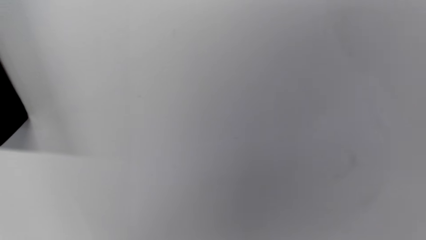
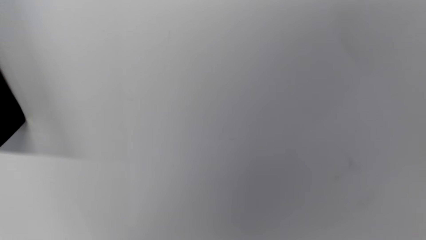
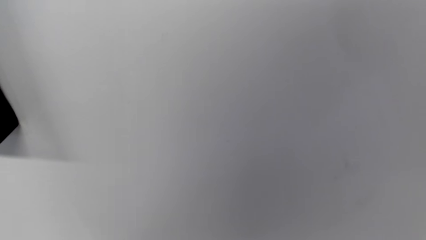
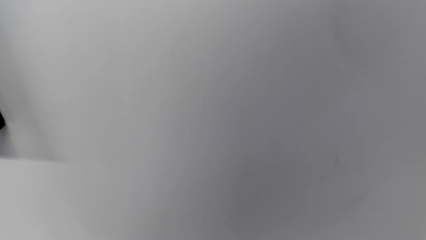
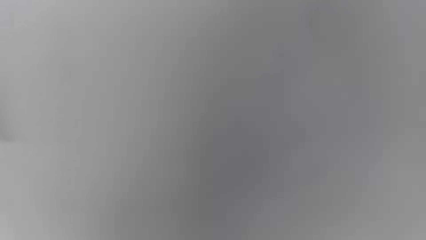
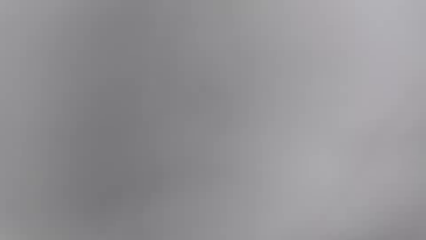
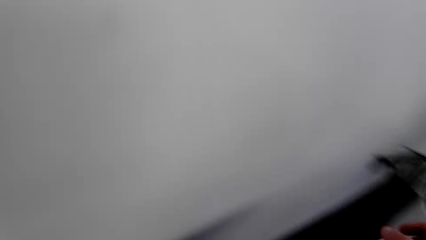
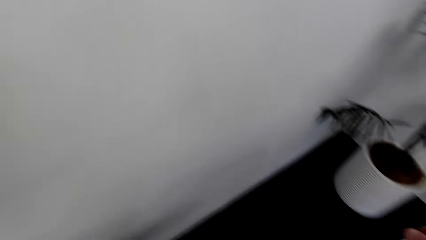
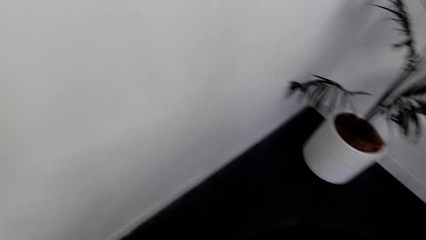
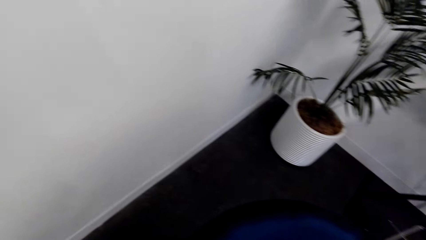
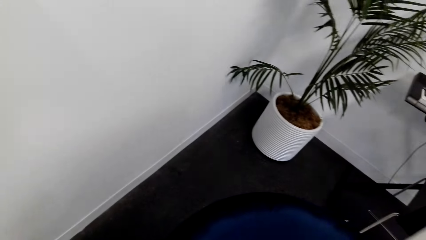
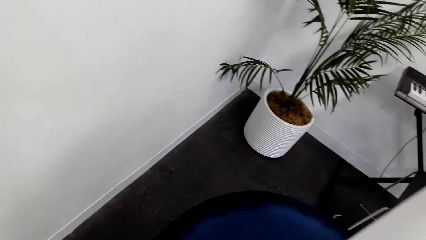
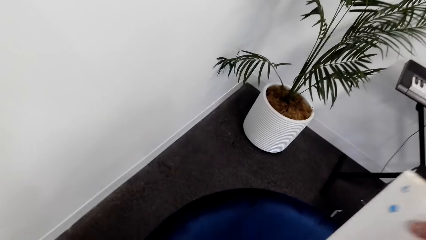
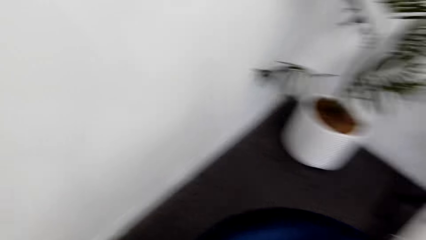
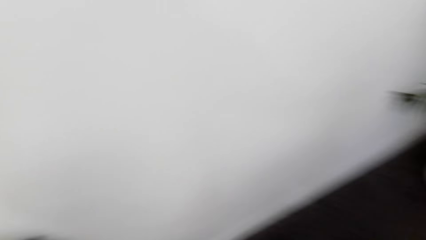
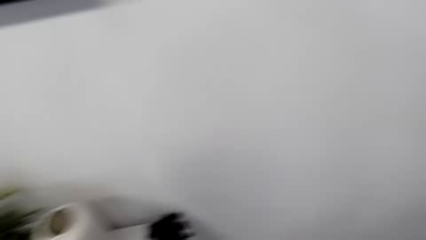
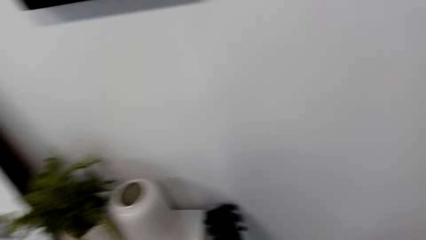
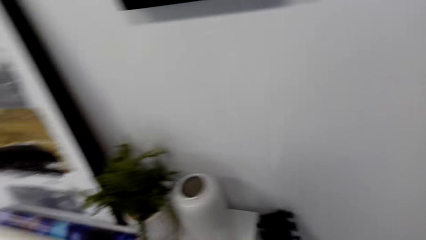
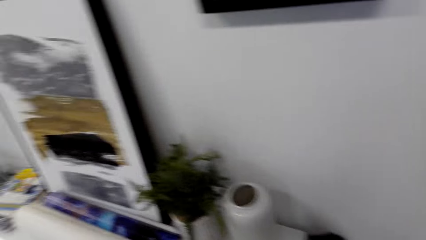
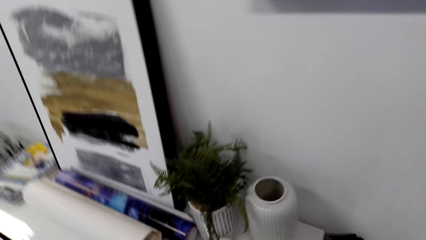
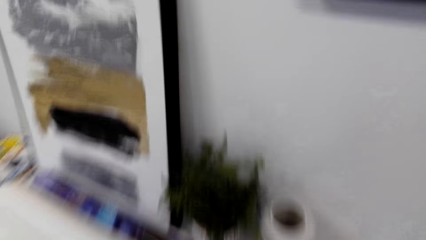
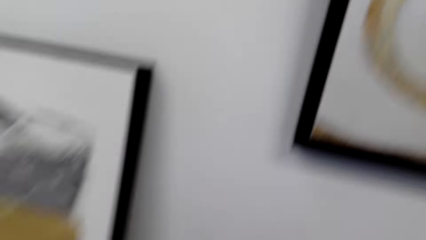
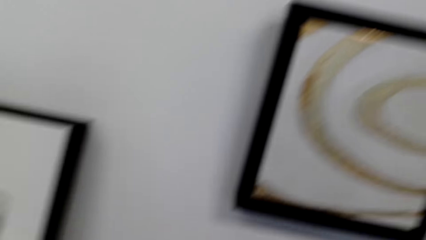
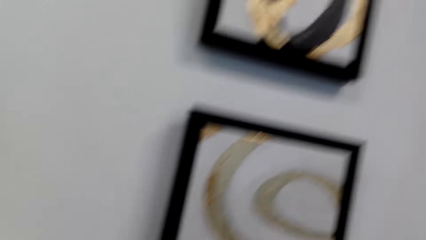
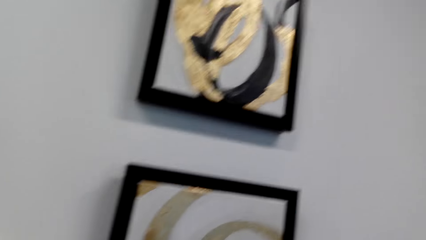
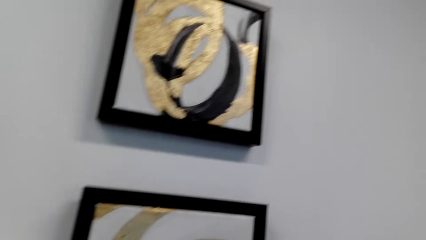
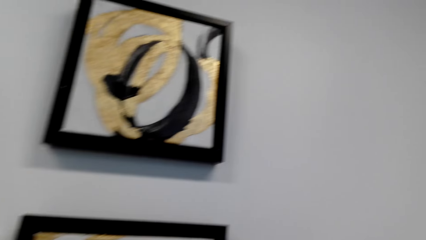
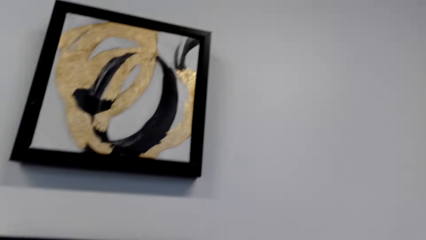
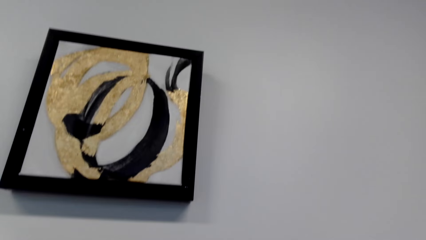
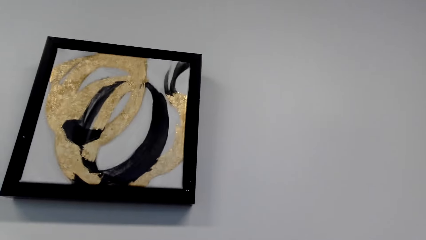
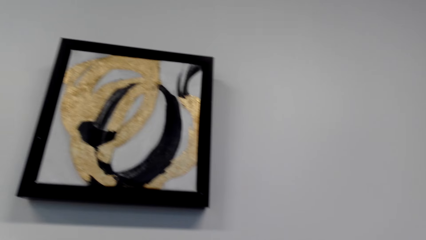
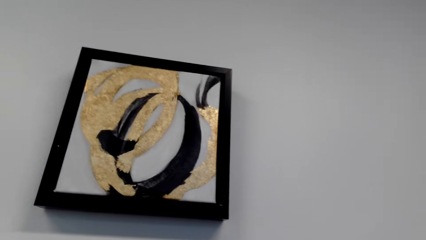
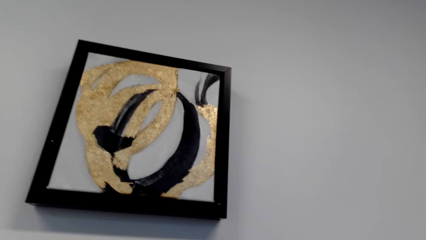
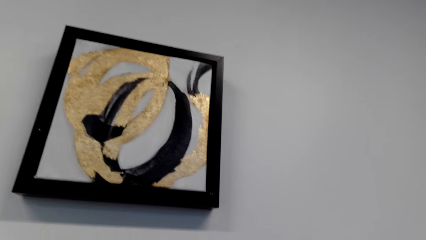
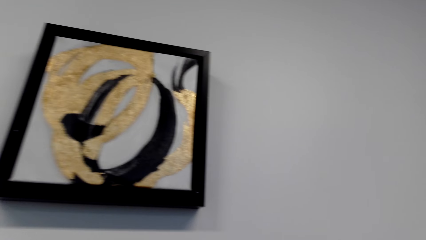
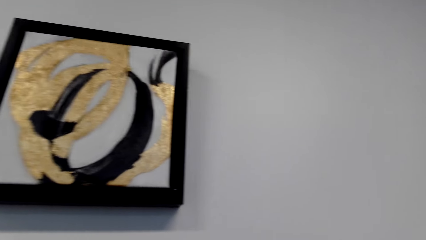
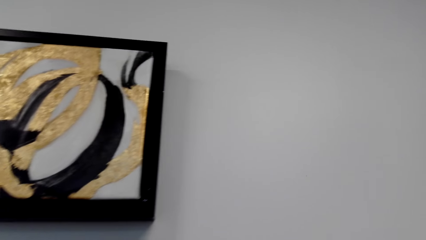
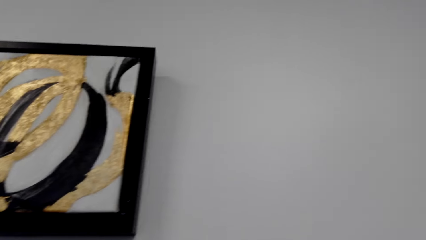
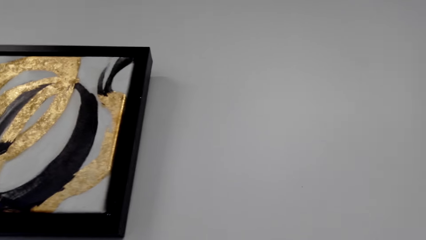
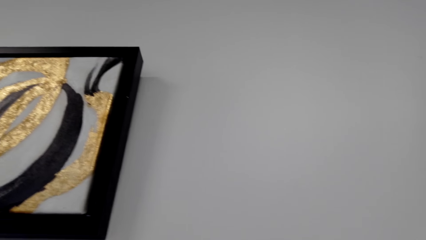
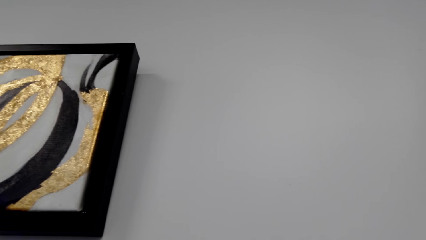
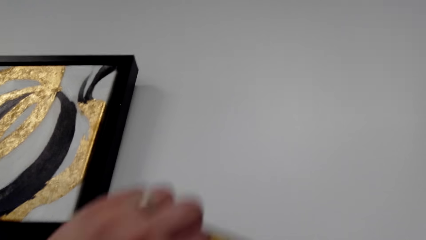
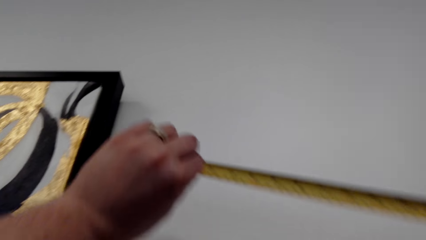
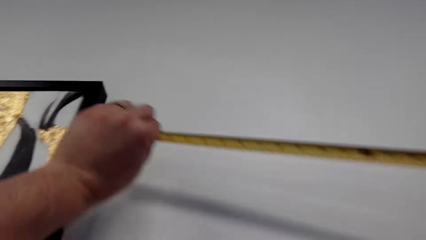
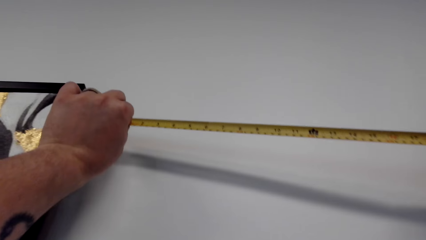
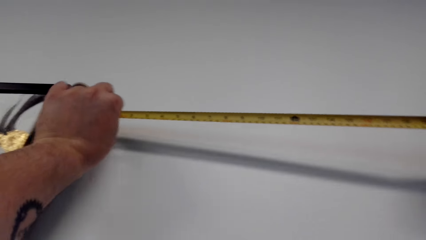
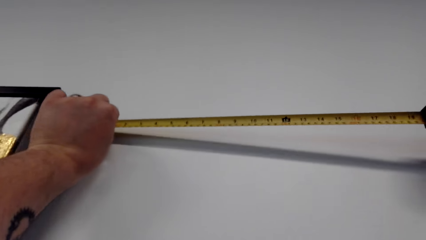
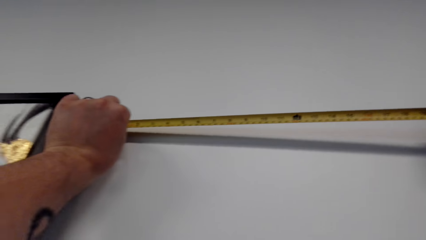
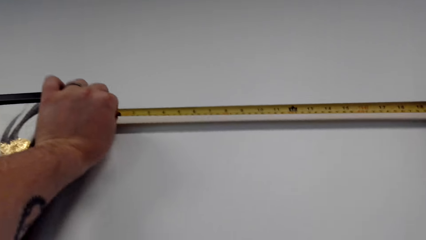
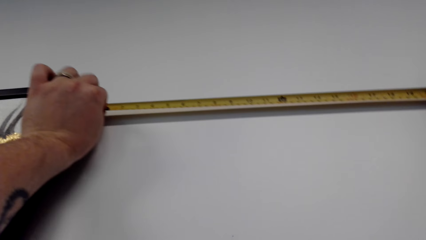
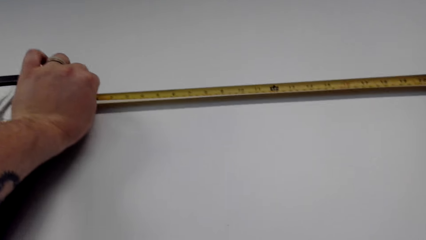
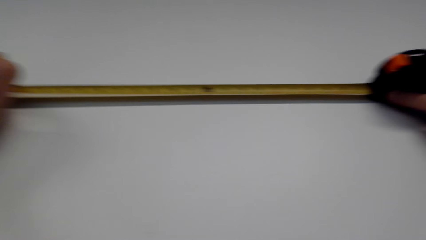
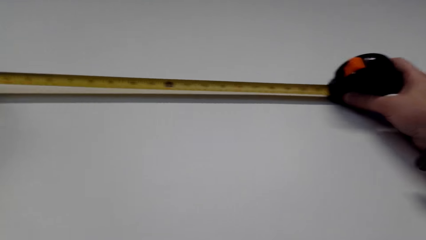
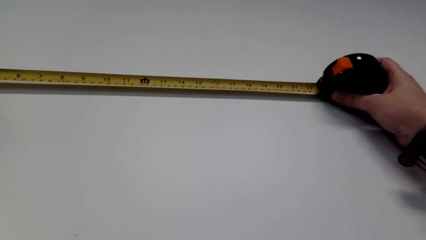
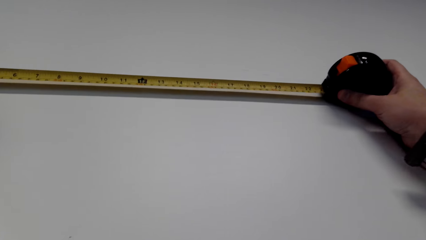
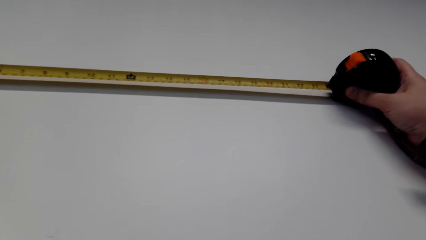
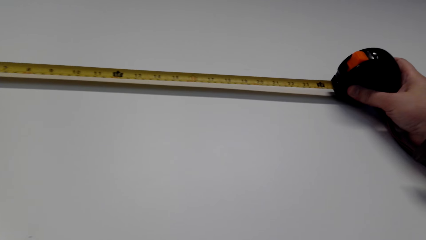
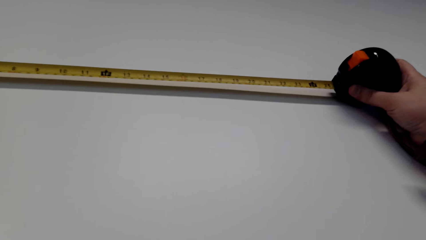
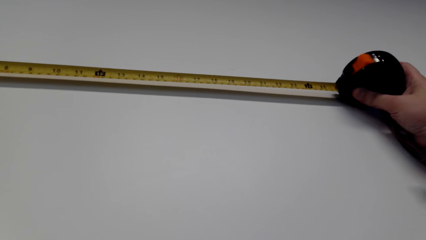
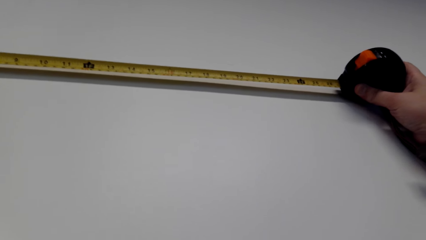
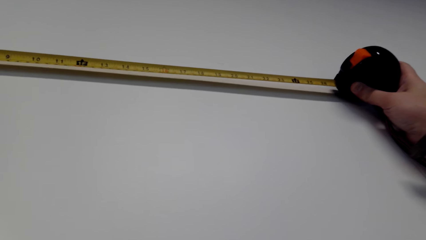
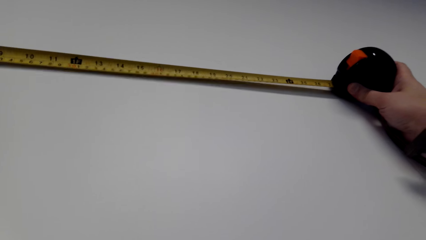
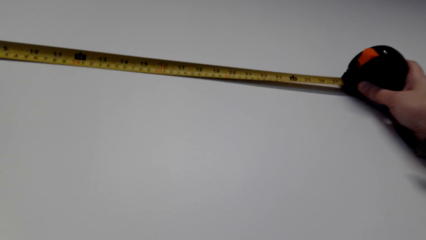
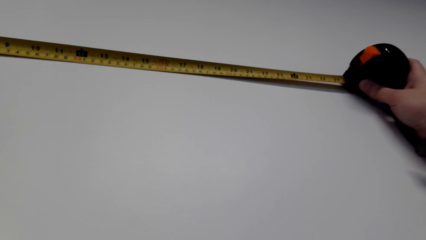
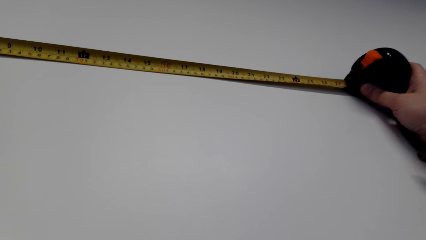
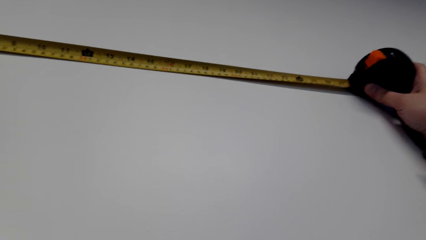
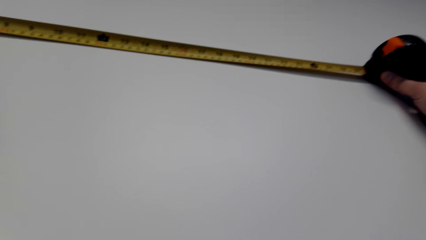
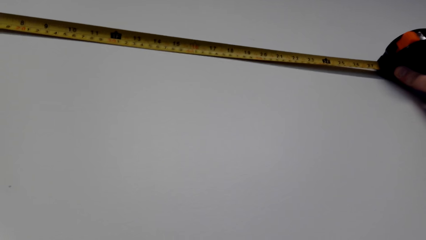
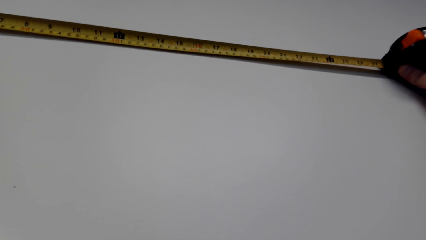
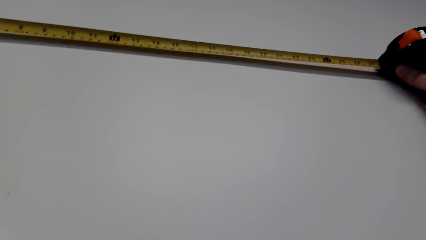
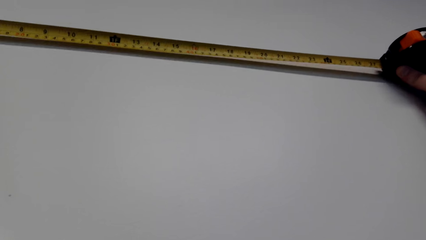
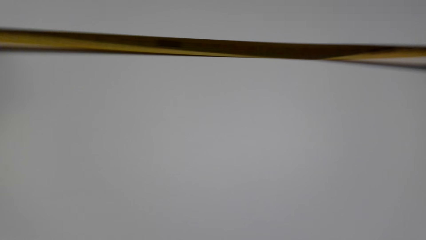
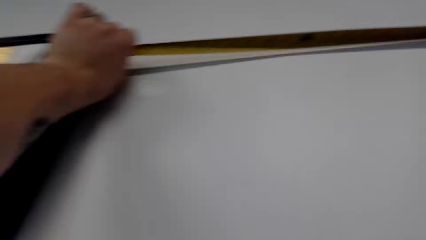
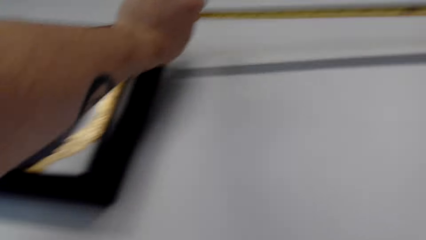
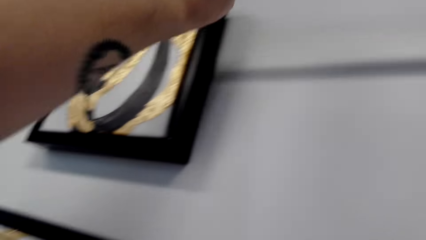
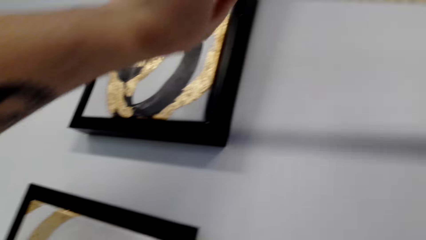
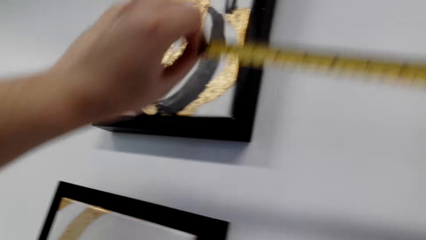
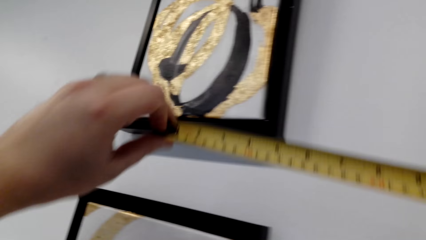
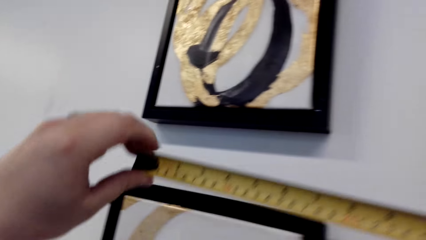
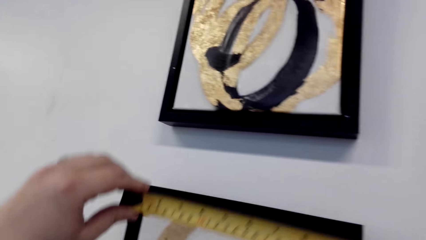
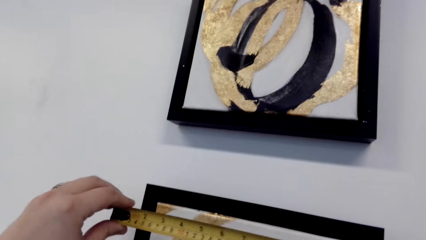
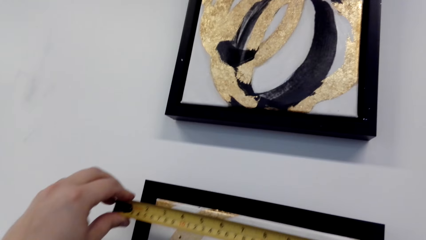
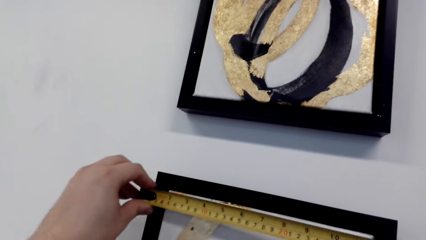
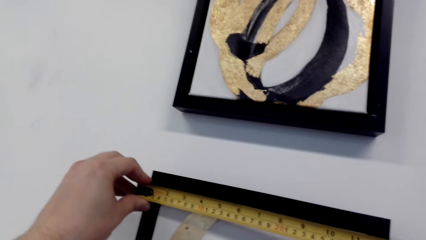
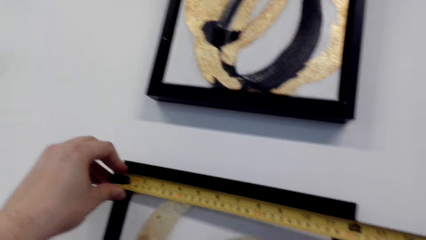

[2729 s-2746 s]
The camera wearer looks around. They walk in the house. They measure the wall with a tape measure.
